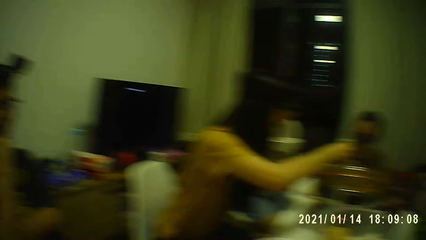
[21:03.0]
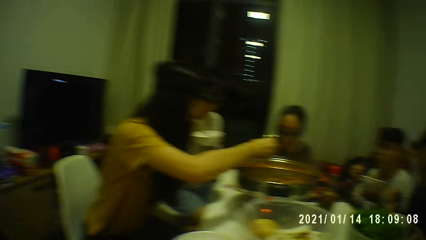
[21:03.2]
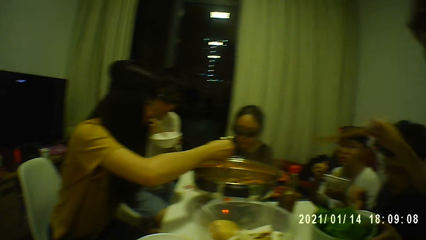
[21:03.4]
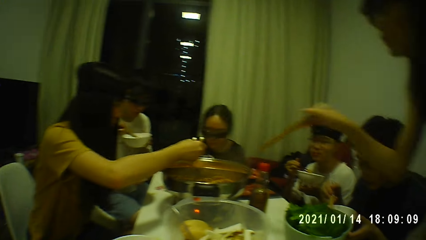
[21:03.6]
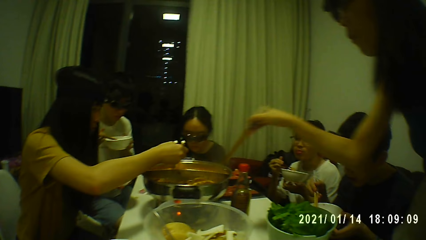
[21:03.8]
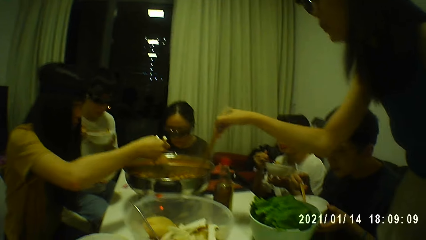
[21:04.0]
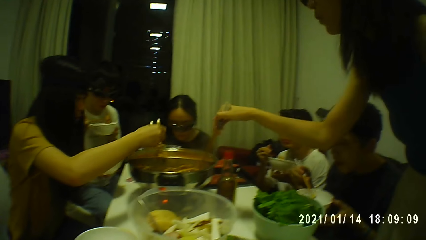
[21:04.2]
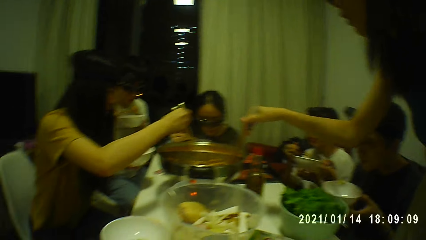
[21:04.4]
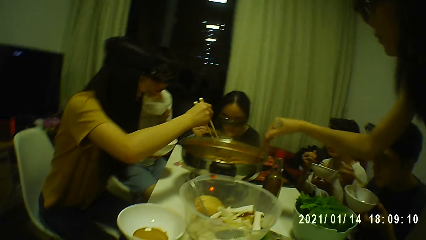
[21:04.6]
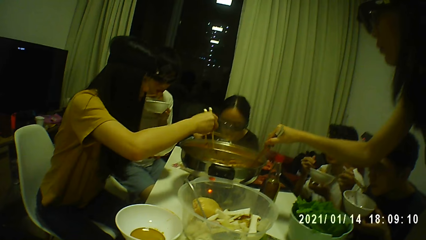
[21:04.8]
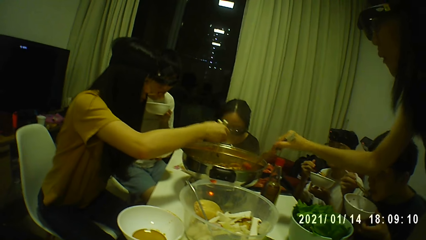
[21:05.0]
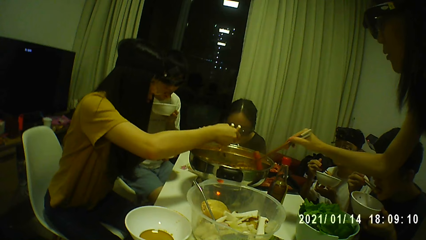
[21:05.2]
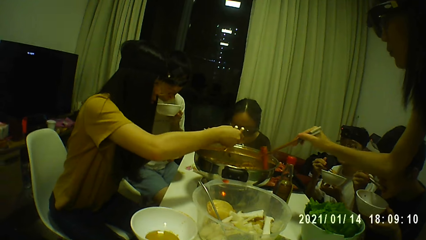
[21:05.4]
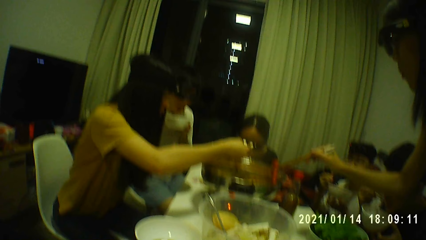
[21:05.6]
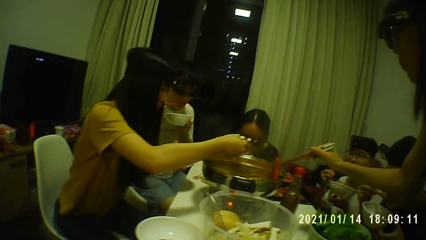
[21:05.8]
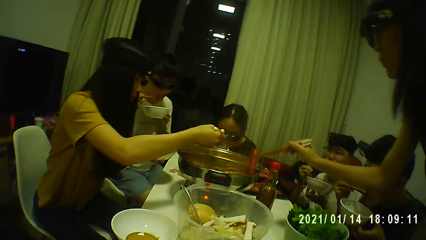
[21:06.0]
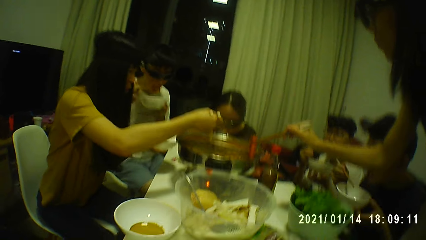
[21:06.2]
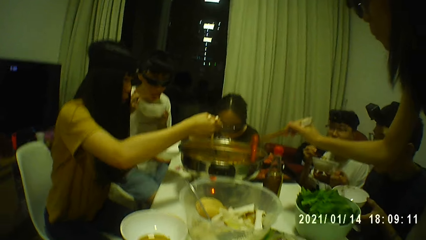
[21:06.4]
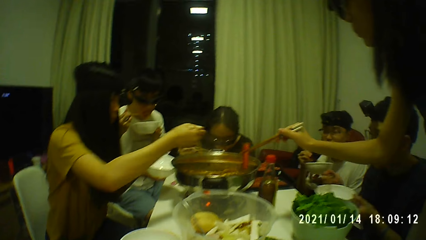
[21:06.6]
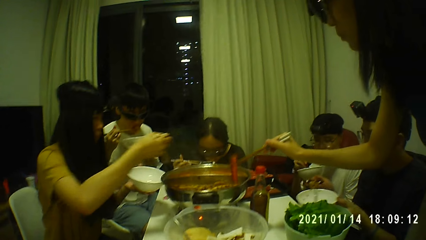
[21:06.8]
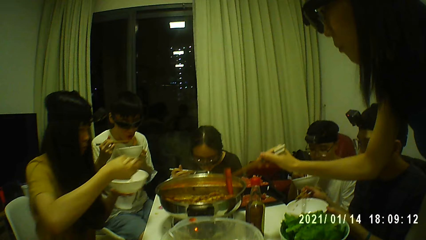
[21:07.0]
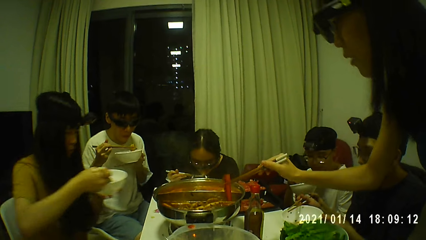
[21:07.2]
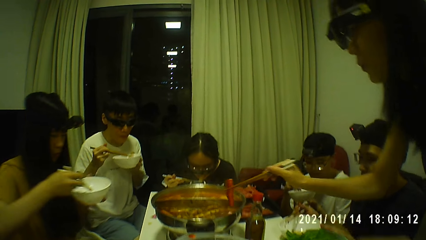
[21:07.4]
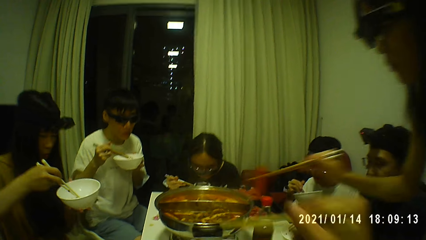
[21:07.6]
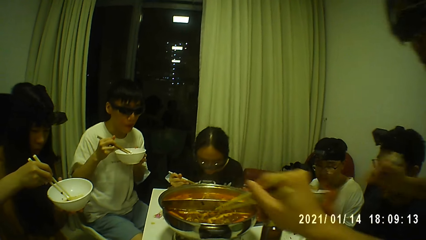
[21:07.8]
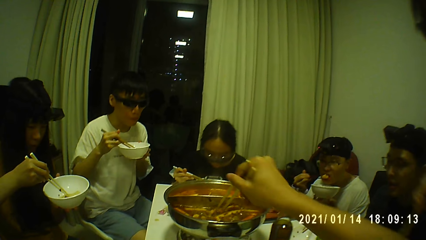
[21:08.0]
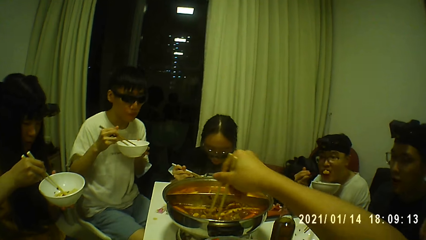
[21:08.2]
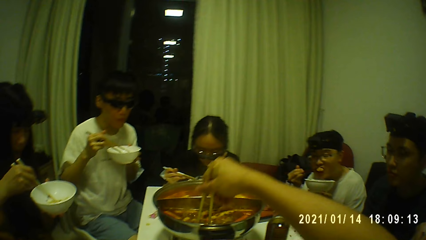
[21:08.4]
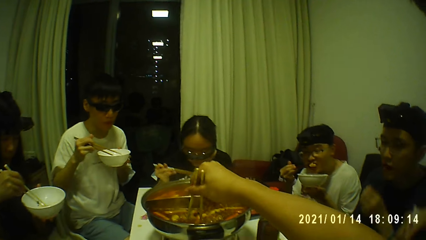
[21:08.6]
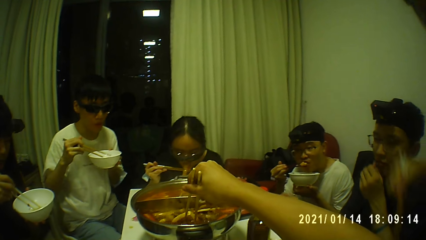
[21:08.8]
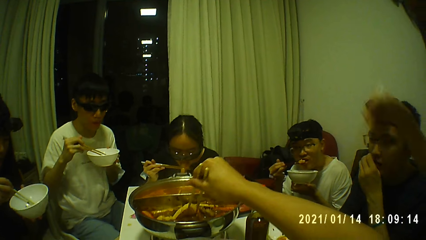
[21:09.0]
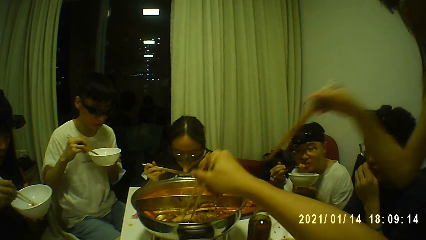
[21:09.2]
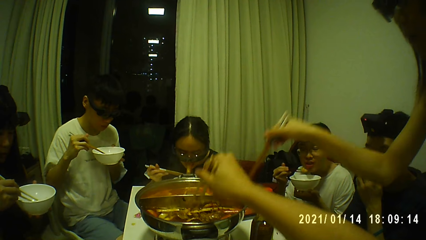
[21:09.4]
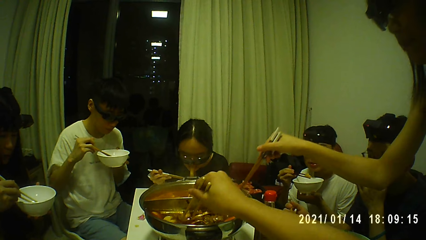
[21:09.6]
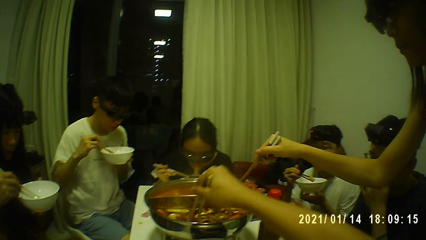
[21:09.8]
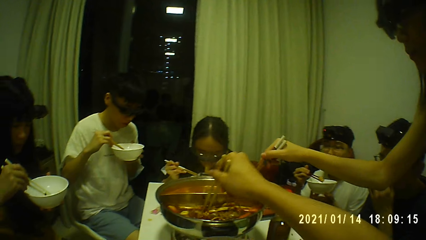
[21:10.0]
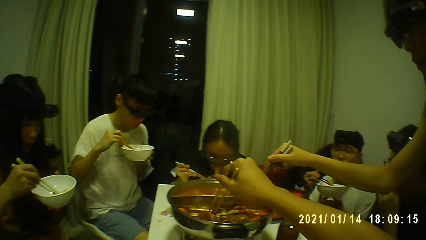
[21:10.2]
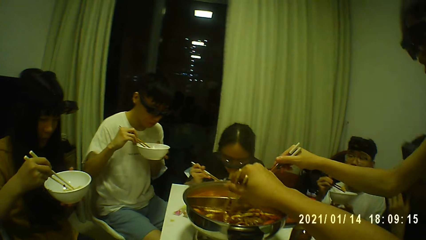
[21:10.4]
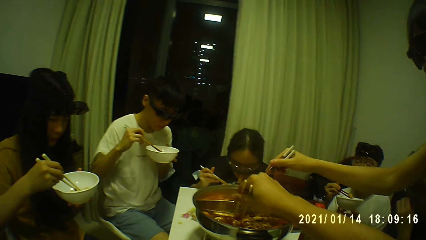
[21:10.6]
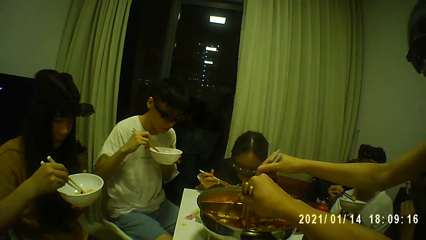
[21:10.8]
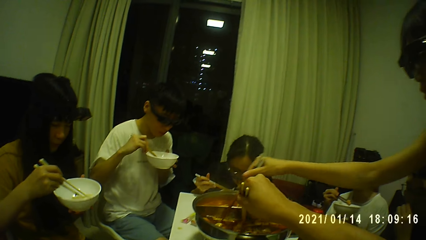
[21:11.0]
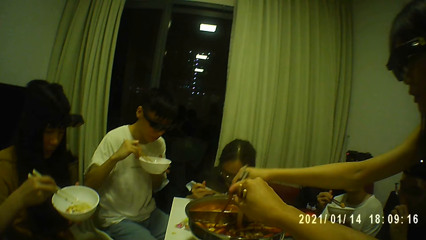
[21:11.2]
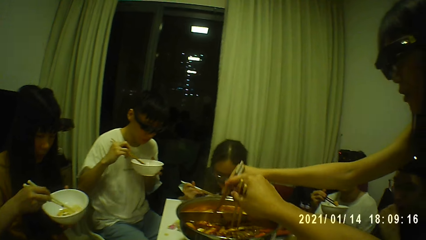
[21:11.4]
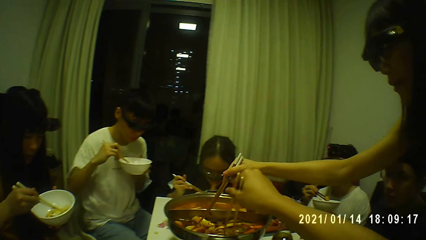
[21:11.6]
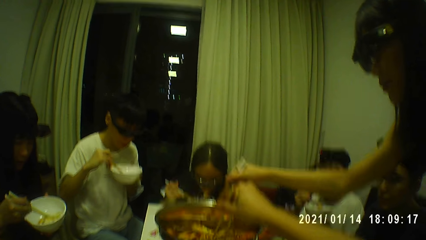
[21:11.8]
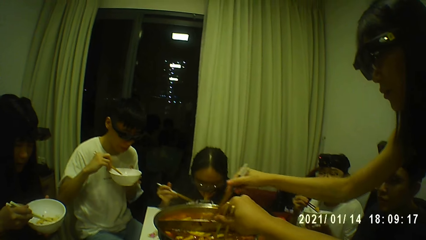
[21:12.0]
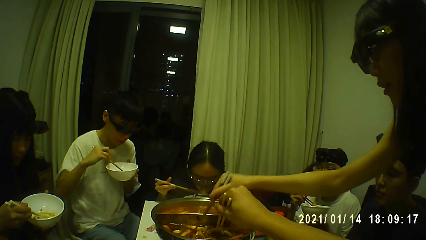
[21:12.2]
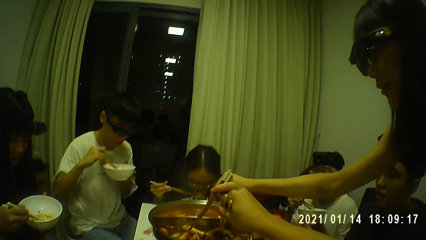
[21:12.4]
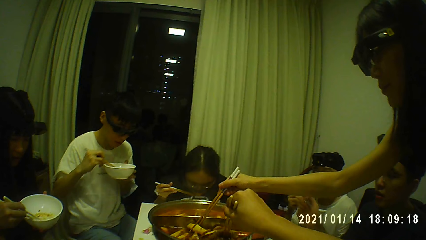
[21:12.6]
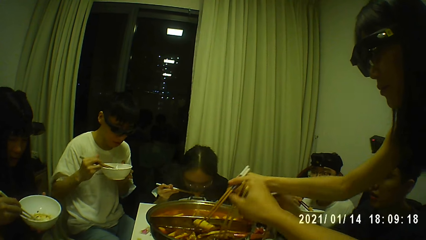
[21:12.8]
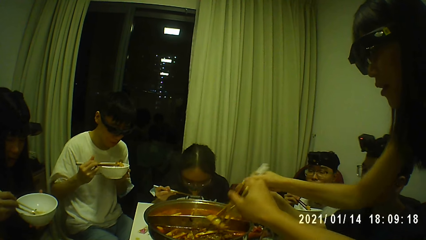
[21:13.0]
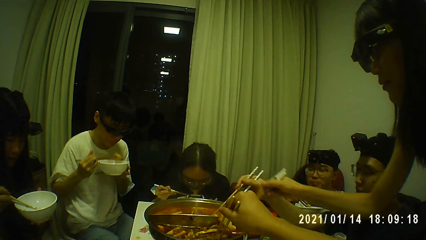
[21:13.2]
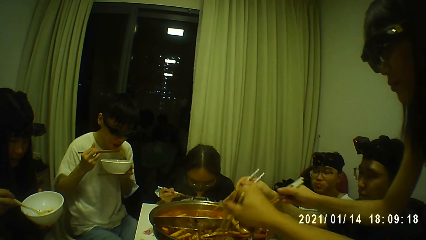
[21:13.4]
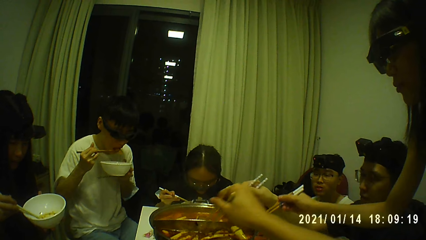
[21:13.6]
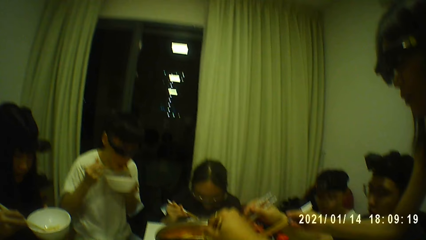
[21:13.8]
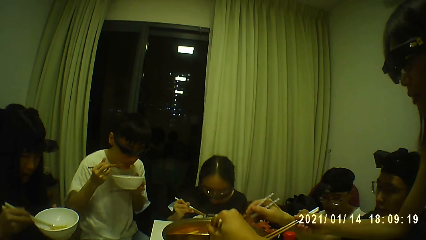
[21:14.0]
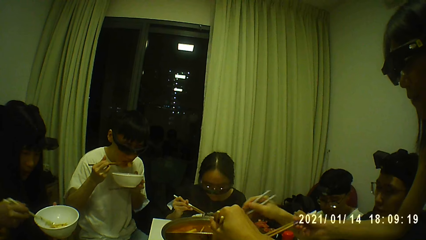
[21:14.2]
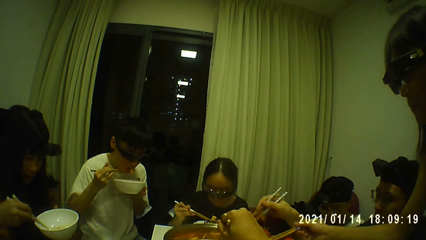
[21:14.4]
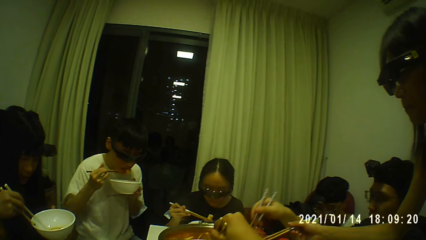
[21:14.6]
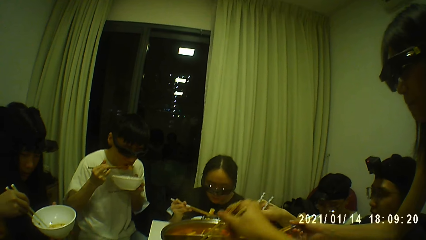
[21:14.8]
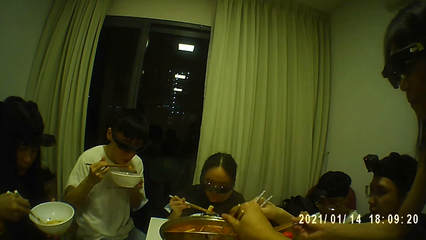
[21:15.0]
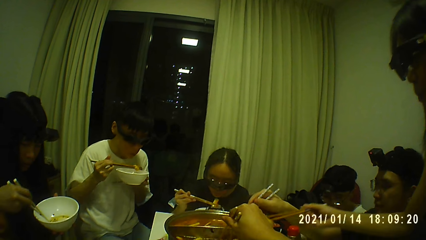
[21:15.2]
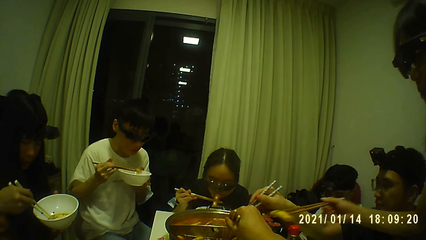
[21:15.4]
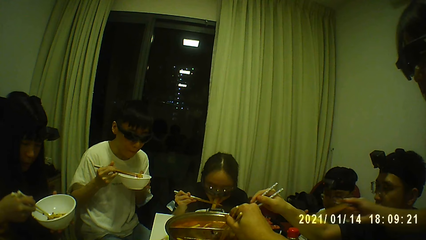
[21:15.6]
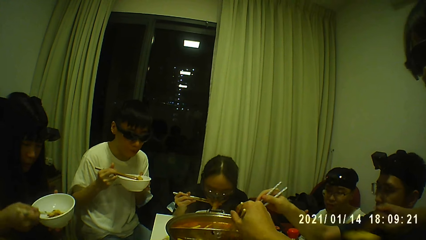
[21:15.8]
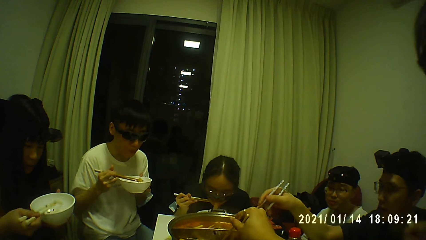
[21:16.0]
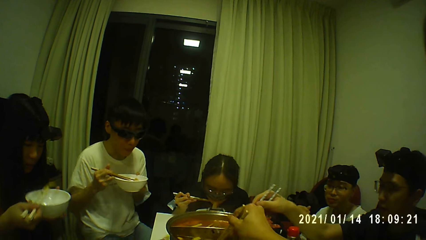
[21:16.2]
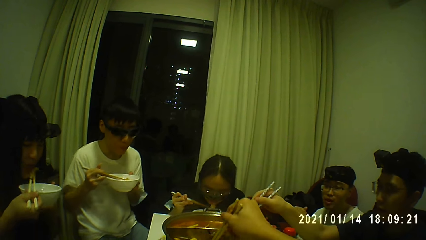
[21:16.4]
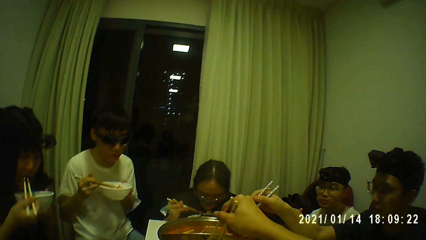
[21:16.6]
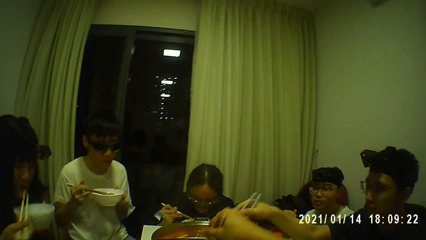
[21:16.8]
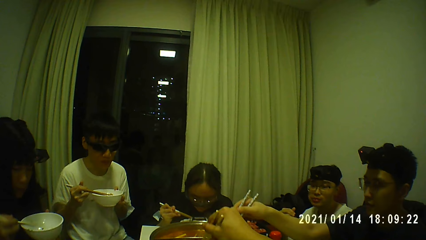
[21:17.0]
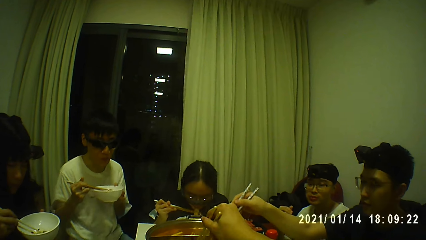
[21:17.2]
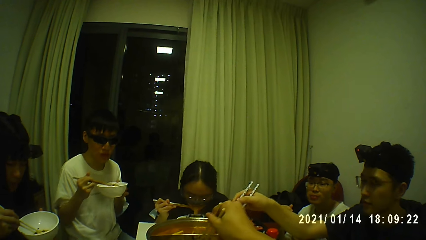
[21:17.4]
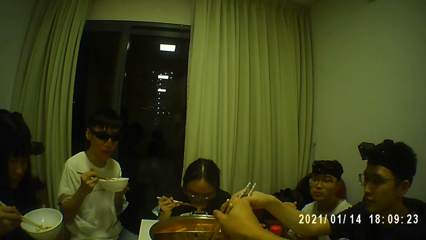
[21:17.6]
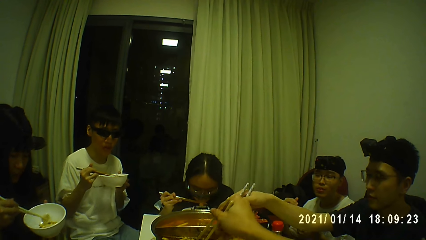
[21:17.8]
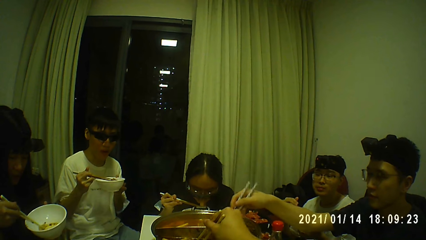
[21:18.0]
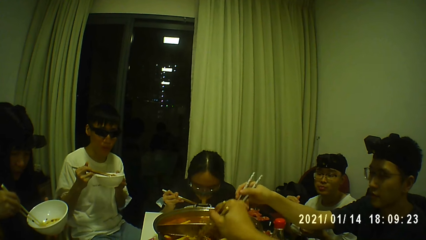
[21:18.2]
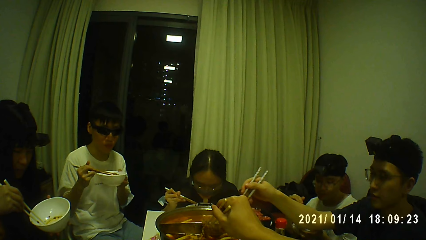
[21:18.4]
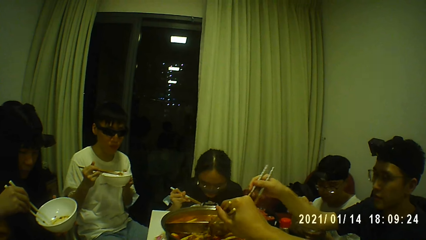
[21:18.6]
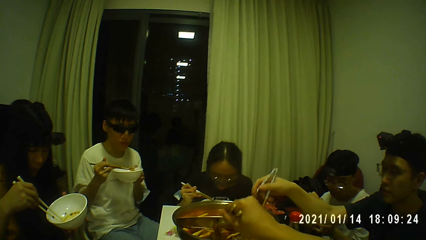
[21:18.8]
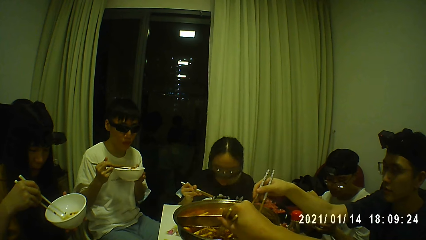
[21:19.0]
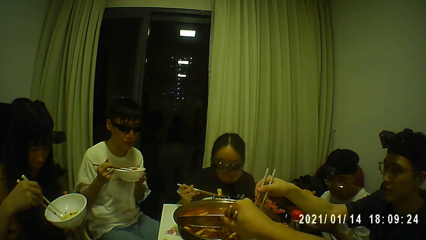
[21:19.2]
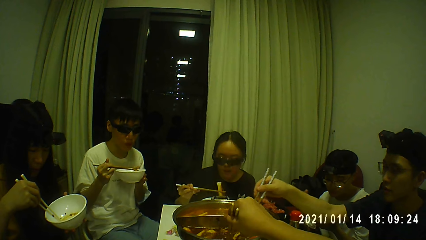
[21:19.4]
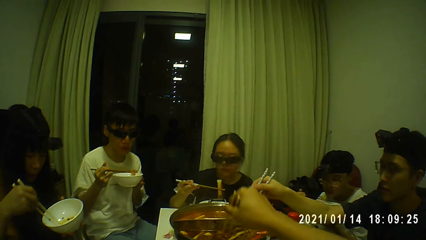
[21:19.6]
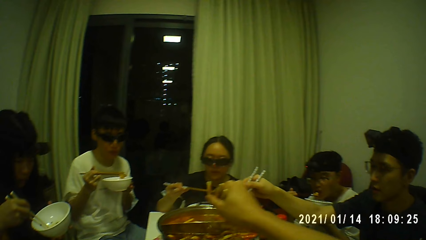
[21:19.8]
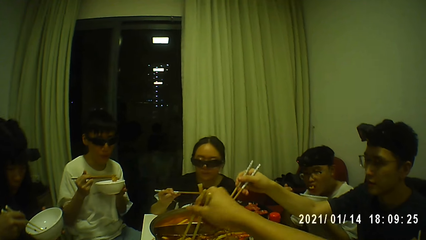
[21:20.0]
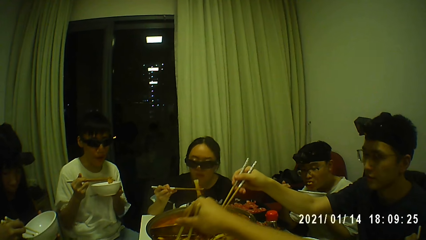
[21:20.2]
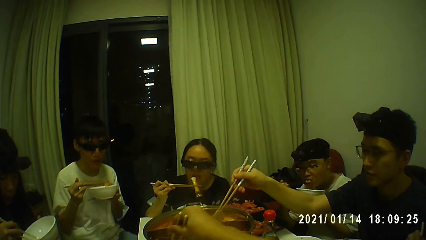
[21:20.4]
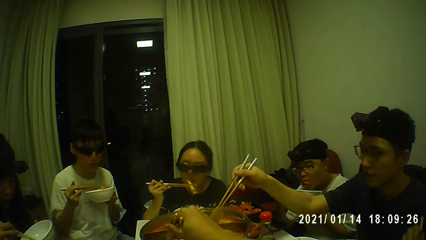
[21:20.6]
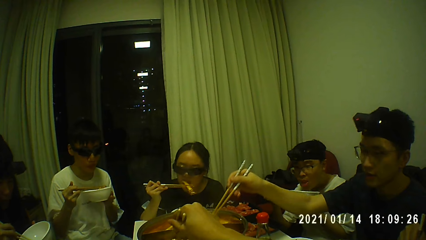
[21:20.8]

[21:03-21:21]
A woman stands up. The woman takes kimchi from the metal bowl on the table with the chopsticks in her right hand. A person places the food in her bowl. The camera wearer picks food from the bowl with the chopsticks. He stirs the kimchi soup in the metal bowl with the chopsticks in his right hand. The woman picks food from the bowl with the chopsticks. The camera wearer converses with the group of people. A man eats kimchi with the chopsticks in his right hand. Another person picks food from the bowl with the chopsticks. Another woman eats kimchi with the chopsticks in her right hand.
